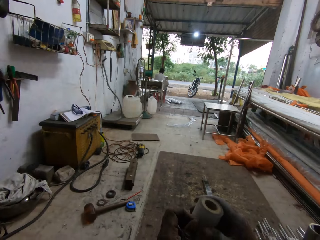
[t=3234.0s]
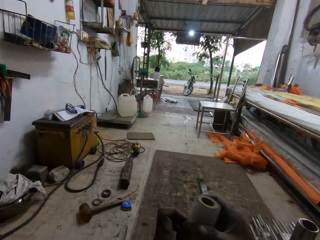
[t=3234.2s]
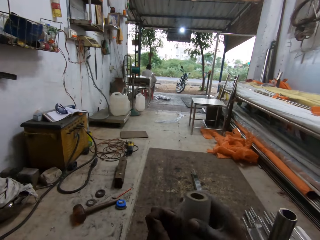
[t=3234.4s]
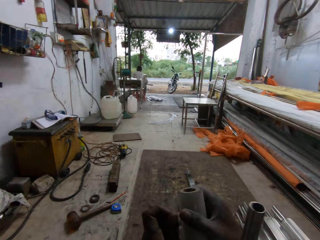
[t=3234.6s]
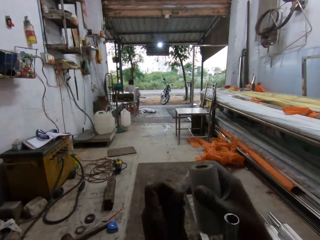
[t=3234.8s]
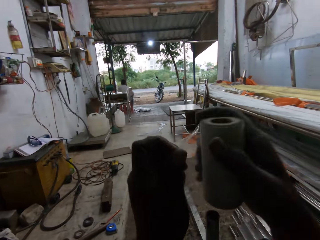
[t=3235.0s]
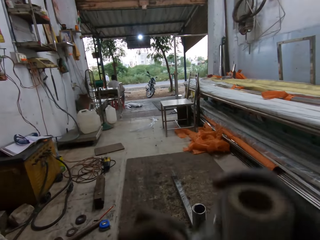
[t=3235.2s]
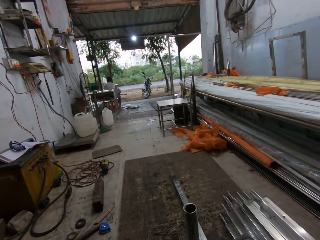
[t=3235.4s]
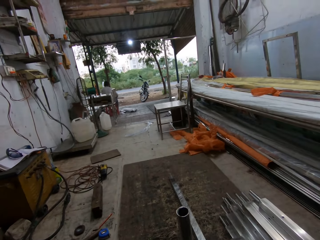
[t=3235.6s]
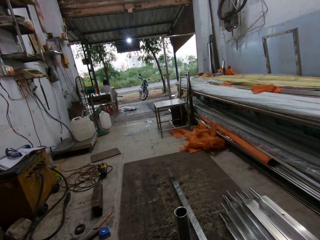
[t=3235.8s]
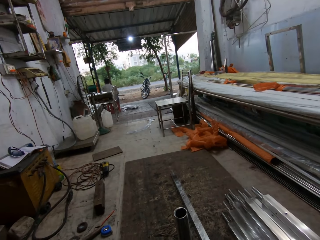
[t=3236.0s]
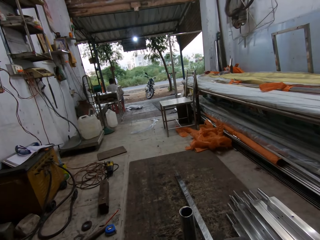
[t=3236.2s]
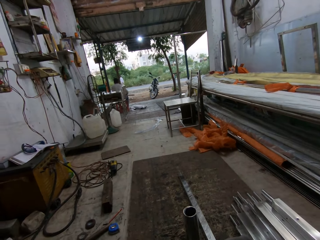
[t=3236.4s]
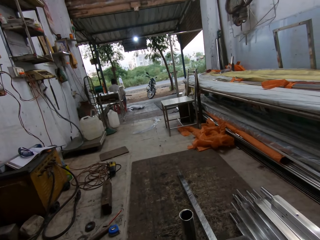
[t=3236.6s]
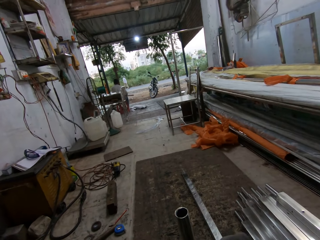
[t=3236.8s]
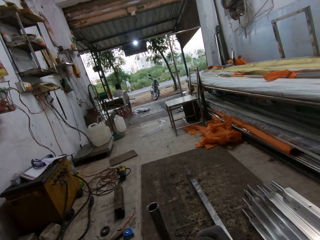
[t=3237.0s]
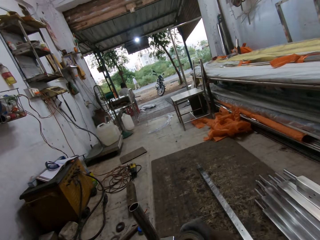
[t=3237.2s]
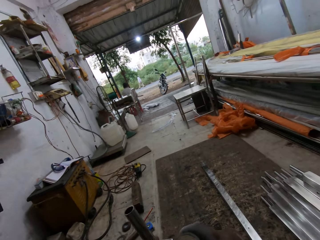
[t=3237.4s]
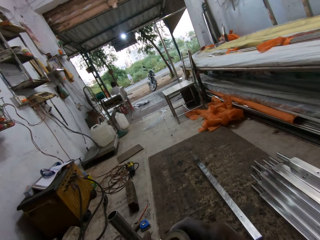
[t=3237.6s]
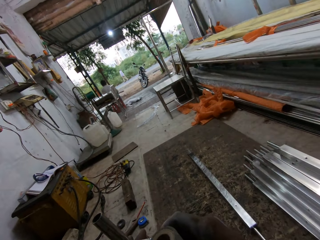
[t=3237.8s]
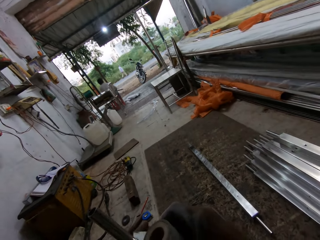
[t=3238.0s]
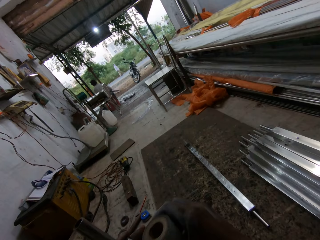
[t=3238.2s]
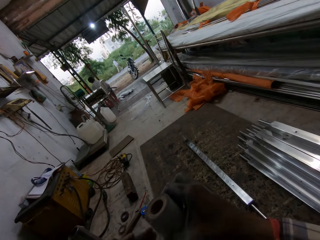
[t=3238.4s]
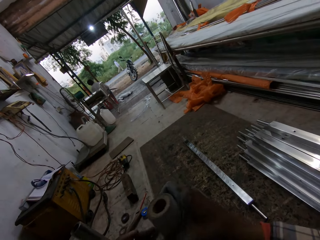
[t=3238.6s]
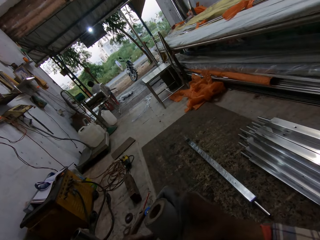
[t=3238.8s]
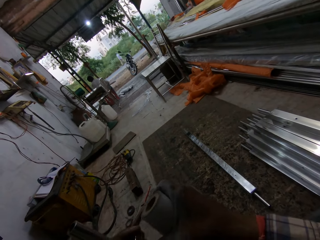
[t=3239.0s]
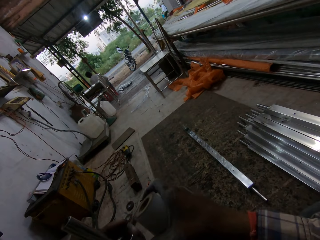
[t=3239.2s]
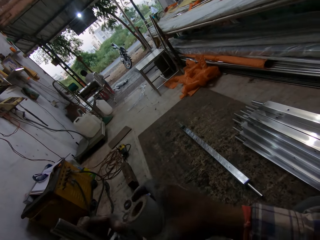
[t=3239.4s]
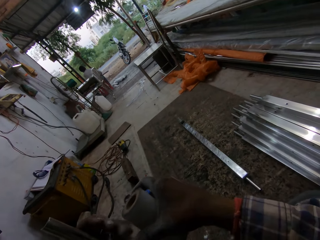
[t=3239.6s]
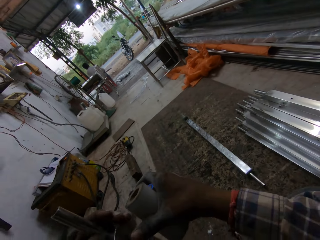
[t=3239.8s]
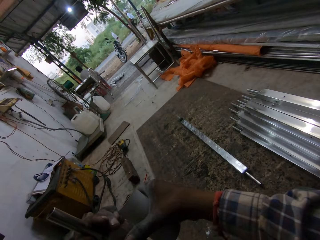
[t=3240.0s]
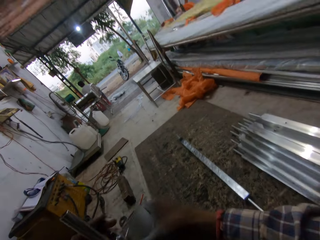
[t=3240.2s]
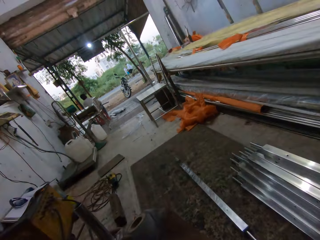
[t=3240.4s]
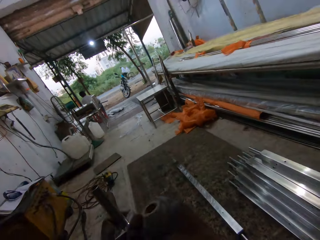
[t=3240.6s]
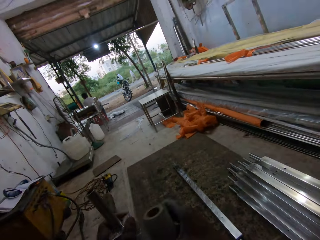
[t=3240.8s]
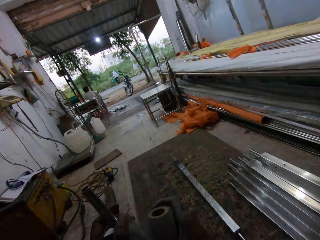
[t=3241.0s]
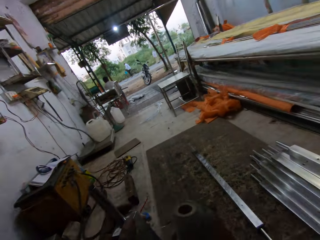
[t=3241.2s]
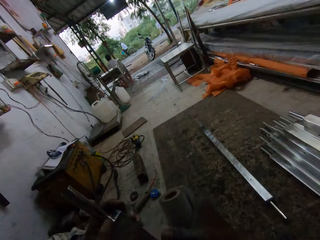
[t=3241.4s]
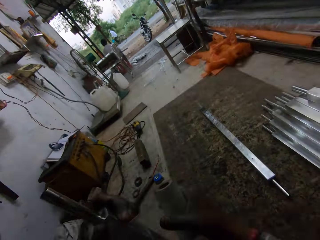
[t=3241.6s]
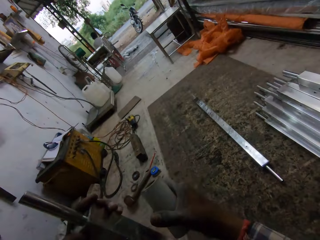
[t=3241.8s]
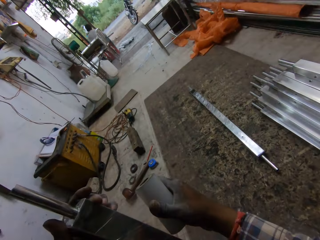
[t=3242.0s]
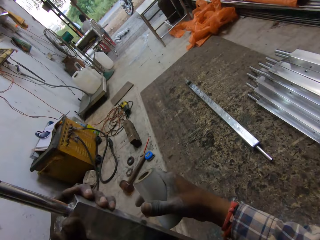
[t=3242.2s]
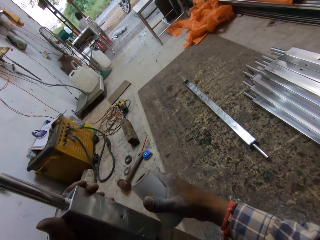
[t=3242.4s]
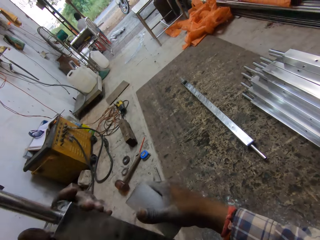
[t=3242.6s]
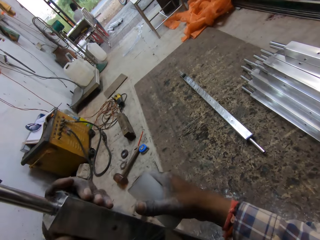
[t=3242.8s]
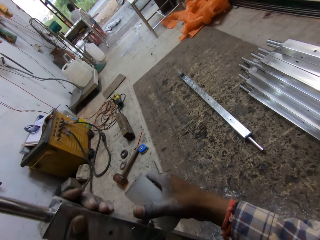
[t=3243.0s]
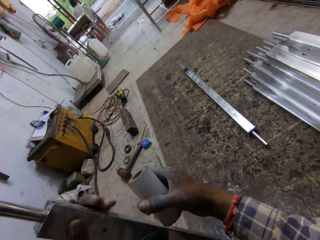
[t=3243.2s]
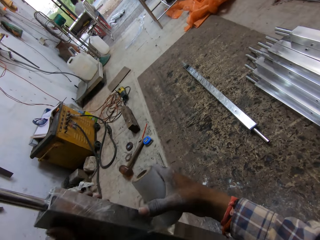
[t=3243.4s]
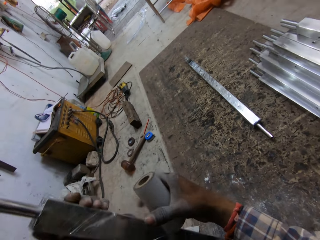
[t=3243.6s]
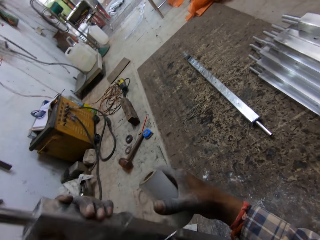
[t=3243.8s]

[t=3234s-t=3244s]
The camera wearer opens the tape in his right hand with his left hand. He wraps the iron rod with the tape in his right hand.

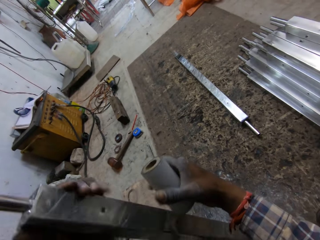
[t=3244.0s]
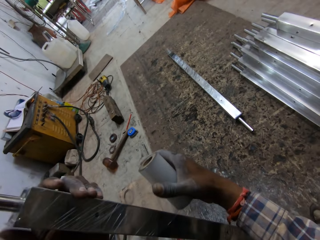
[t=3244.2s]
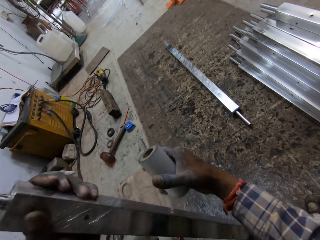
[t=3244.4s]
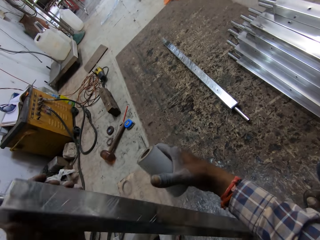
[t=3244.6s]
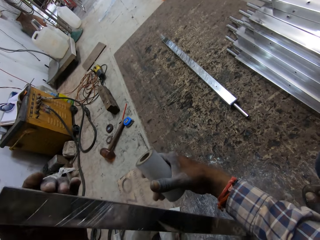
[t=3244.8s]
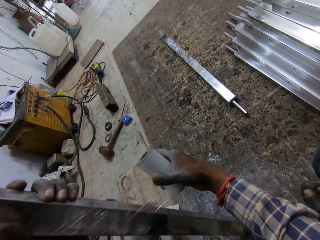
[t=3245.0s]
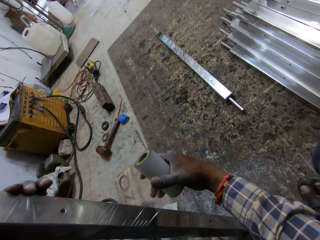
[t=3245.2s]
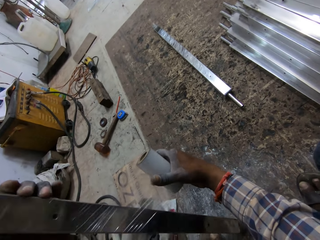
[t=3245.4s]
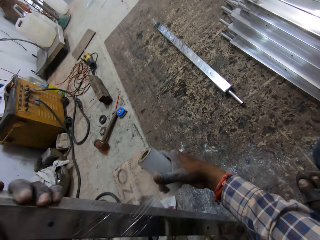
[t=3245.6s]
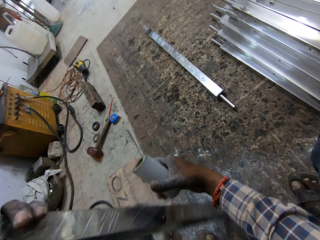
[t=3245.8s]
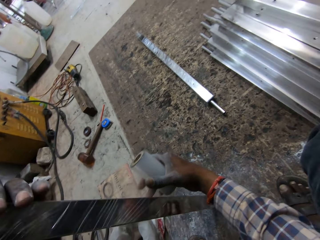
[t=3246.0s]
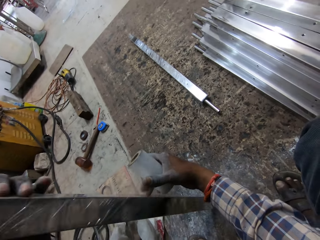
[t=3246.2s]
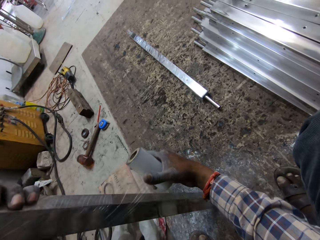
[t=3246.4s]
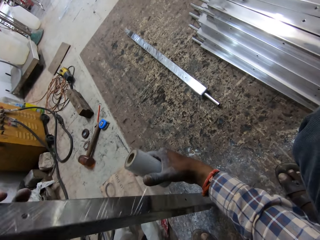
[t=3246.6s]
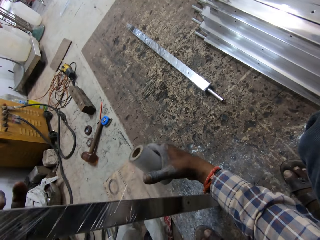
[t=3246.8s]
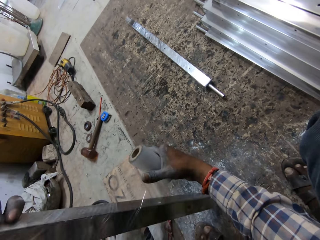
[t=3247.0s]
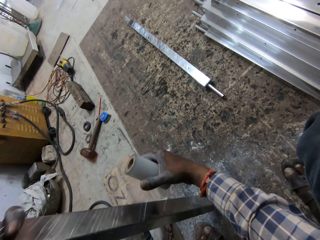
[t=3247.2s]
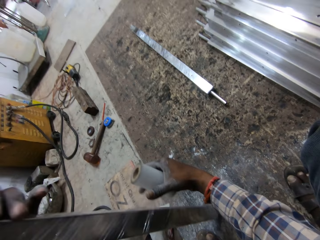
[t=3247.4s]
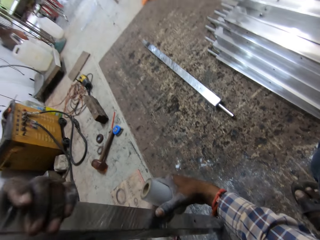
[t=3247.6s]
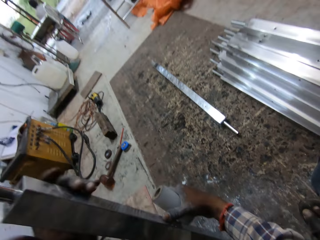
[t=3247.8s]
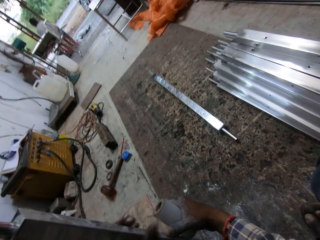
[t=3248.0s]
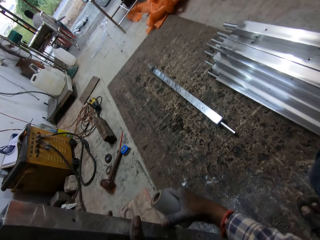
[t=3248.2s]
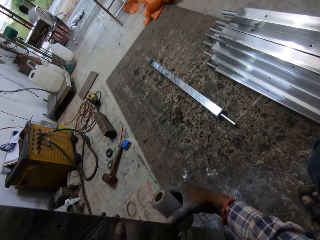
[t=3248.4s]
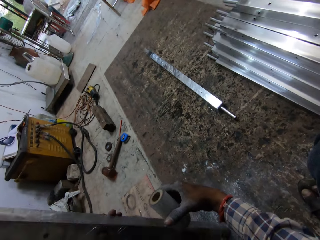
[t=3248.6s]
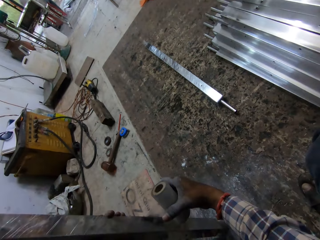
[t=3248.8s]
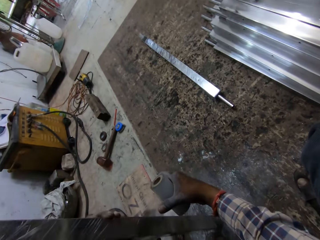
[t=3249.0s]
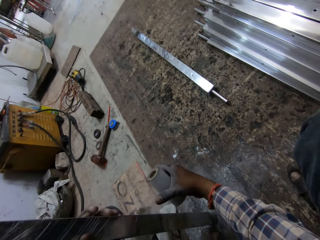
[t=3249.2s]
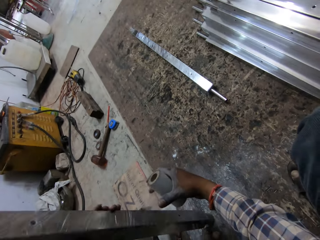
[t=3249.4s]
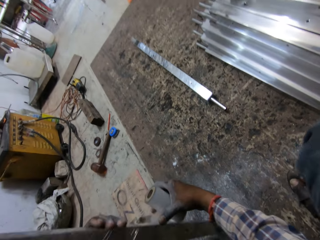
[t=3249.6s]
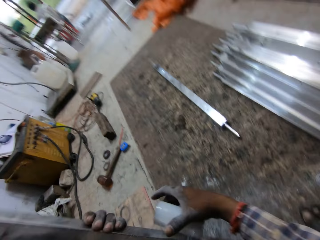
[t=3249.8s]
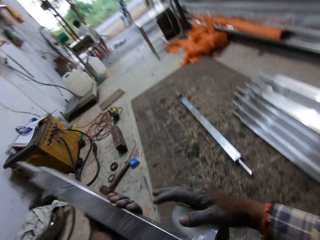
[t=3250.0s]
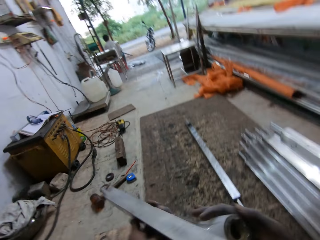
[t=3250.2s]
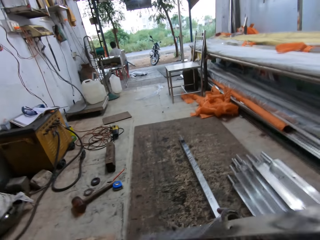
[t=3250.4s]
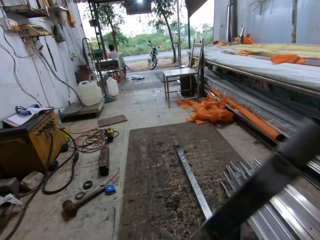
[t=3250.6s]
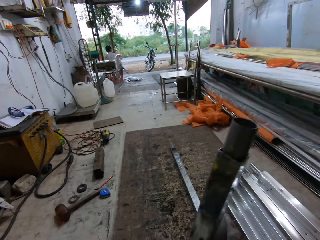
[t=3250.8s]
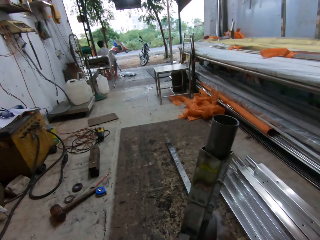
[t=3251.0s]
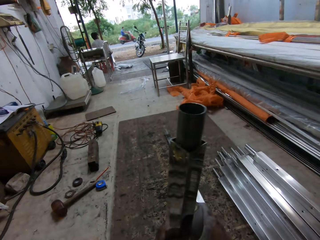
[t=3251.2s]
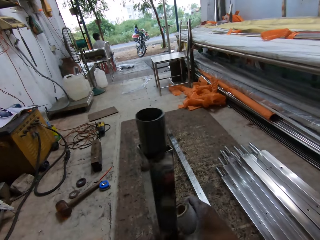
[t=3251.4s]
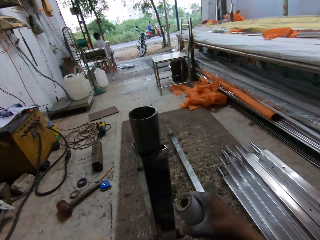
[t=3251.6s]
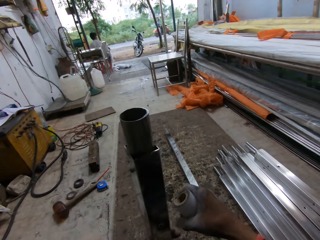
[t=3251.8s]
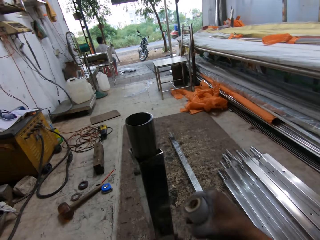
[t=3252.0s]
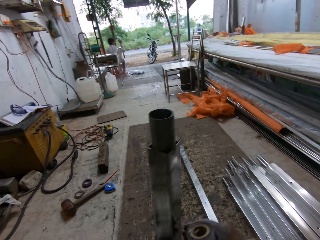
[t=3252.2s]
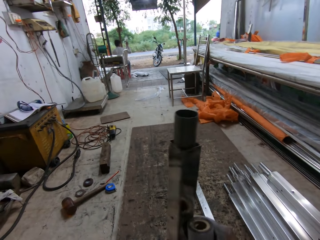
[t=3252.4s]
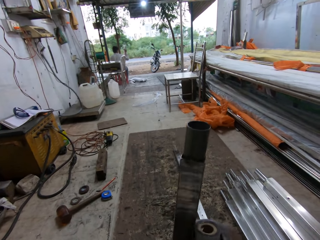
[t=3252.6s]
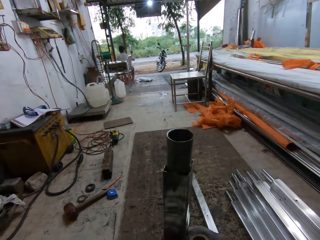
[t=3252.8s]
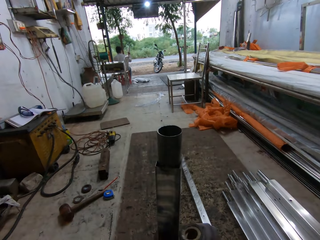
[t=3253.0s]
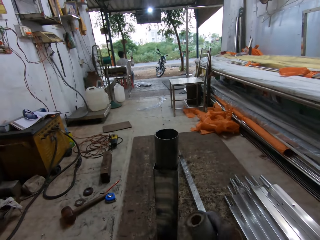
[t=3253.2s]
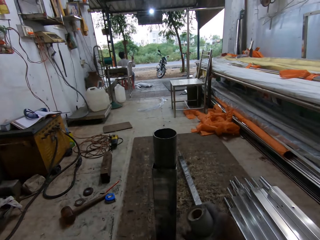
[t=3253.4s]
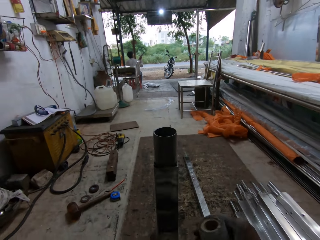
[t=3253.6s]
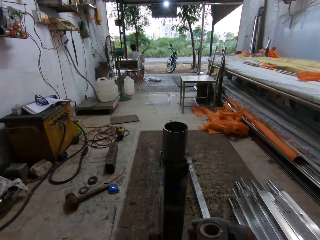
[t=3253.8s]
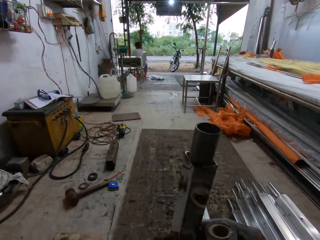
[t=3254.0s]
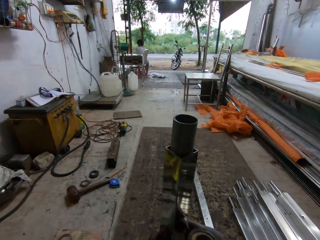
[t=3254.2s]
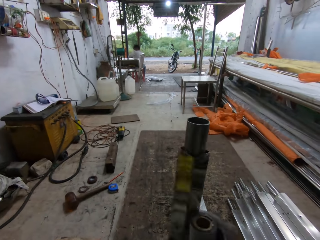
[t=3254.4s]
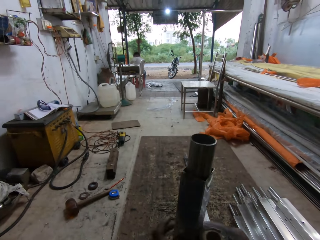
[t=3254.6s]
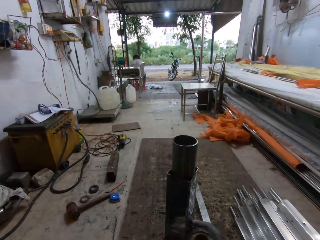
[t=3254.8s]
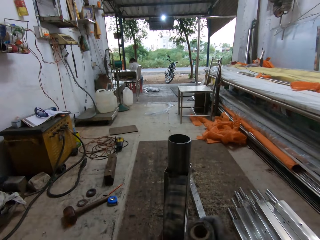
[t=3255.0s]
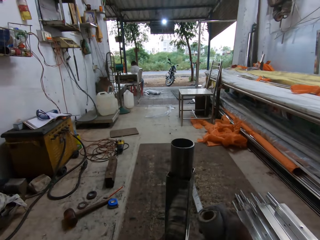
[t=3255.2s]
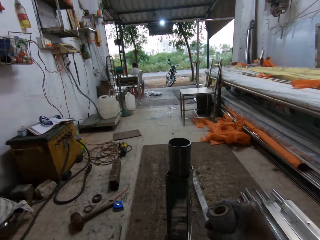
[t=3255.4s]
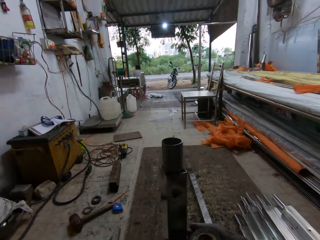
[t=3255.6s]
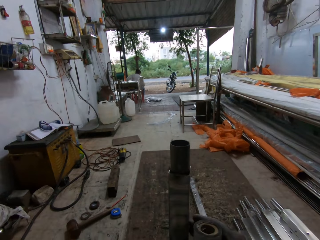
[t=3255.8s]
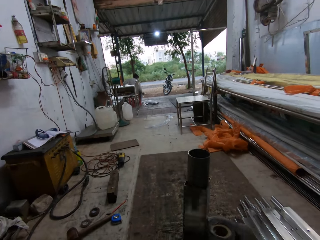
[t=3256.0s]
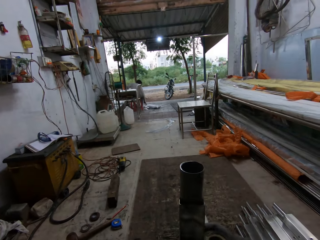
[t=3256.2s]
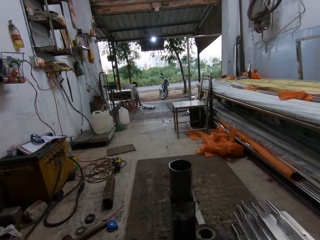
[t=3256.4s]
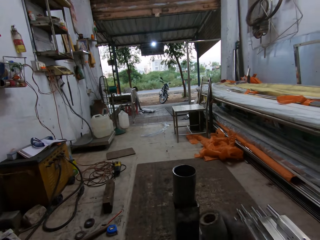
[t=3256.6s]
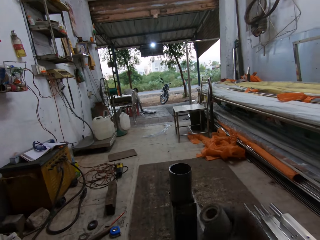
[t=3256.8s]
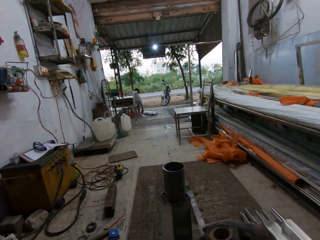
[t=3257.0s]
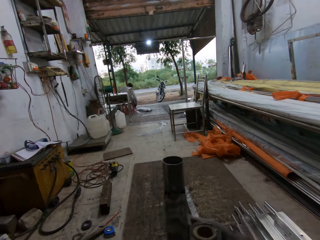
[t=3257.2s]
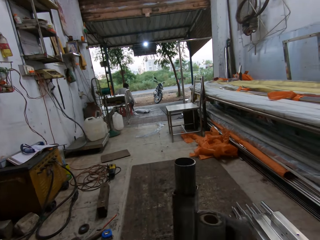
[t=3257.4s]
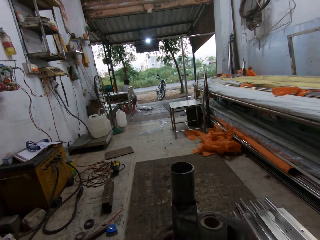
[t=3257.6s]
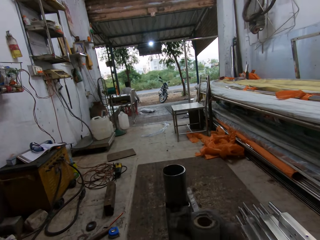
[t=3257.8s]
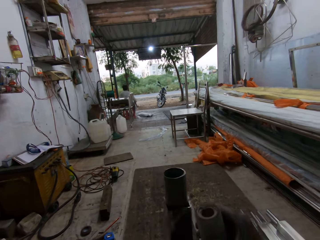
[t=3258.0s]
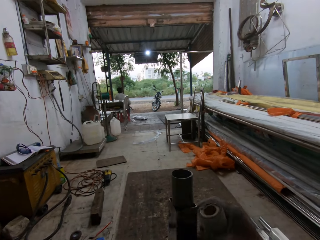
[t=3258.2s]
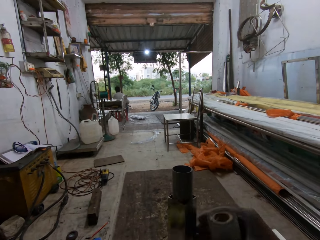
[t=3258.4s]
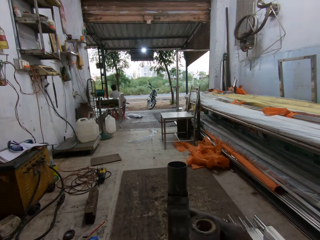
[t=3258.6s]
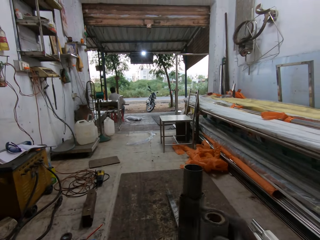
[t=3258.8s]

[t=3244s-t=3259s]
The camera wearer adjusts a metal rod on the floor. They wrap the metal rod with a piece of paper. They adjust the metal rod on the floor. They wrap the metal rod with the piece of paper.
